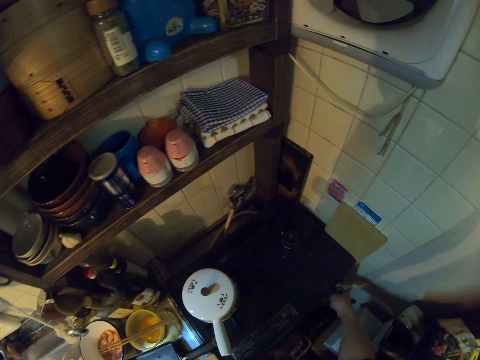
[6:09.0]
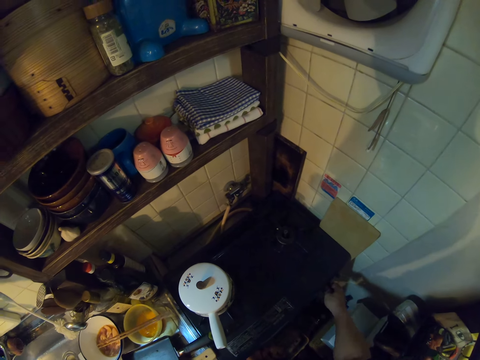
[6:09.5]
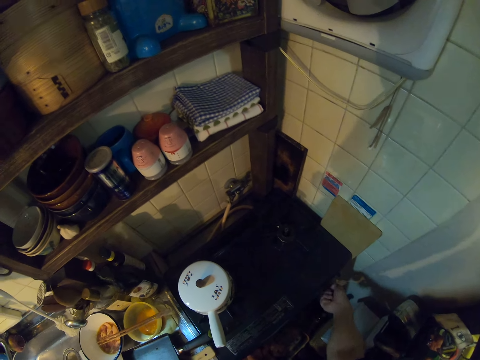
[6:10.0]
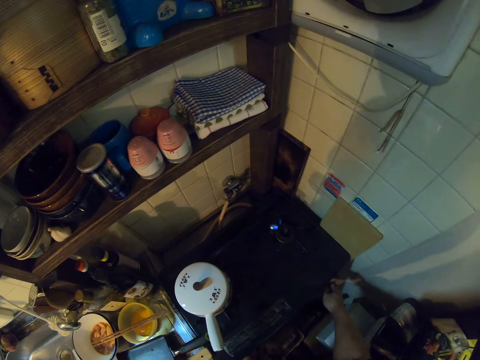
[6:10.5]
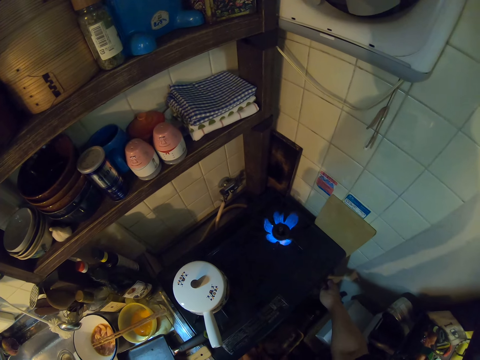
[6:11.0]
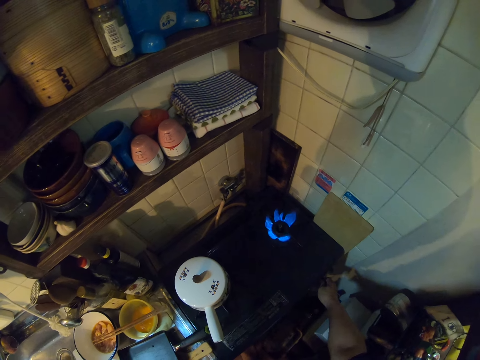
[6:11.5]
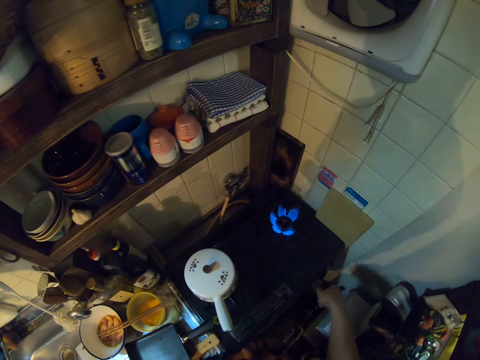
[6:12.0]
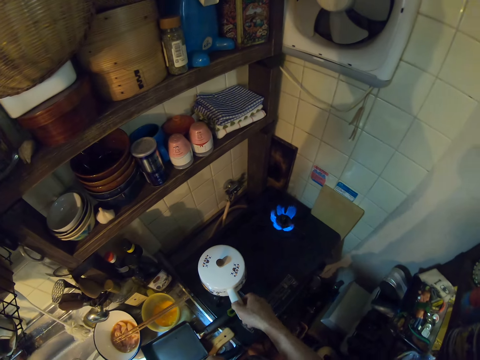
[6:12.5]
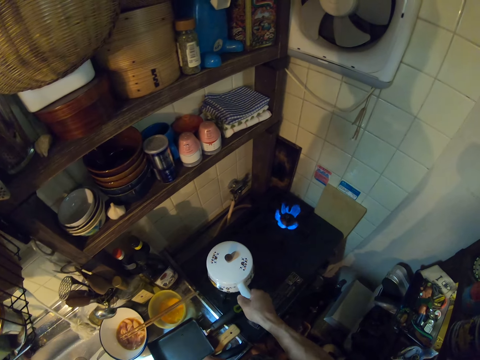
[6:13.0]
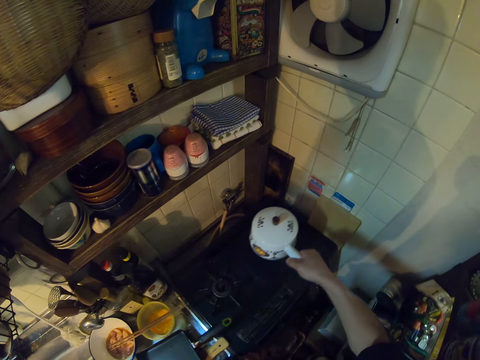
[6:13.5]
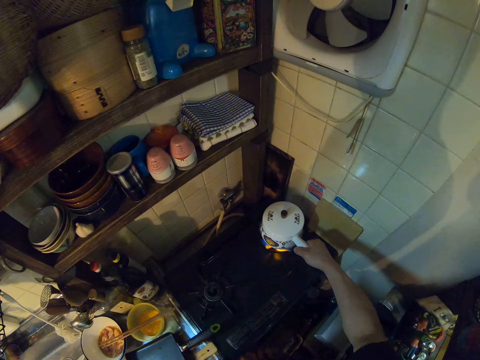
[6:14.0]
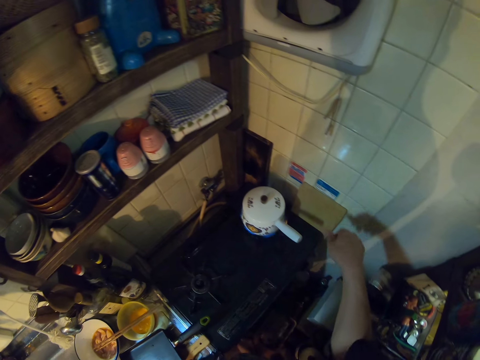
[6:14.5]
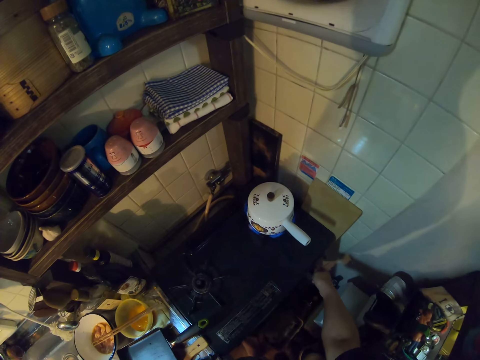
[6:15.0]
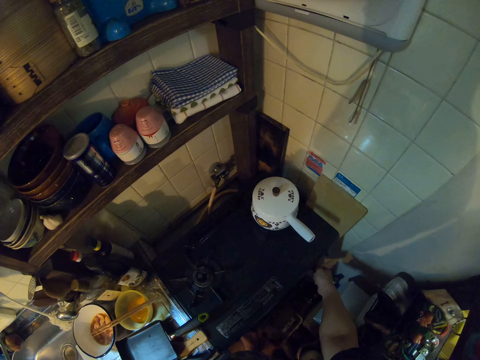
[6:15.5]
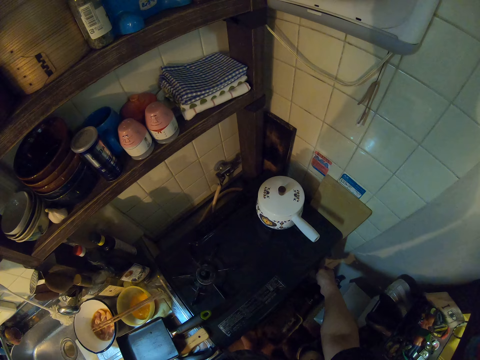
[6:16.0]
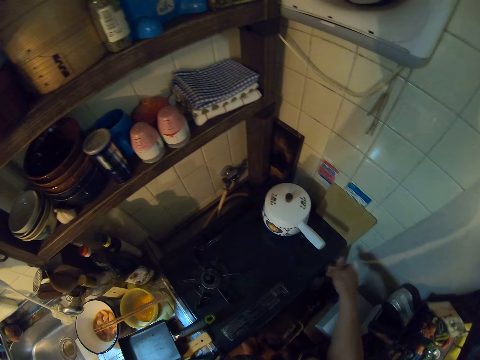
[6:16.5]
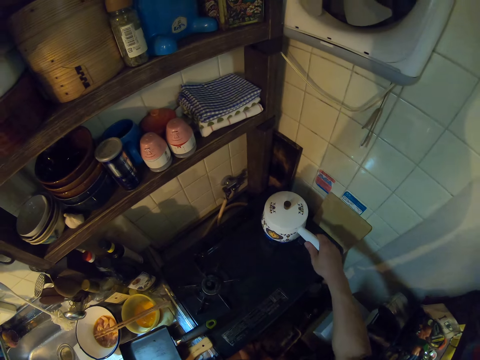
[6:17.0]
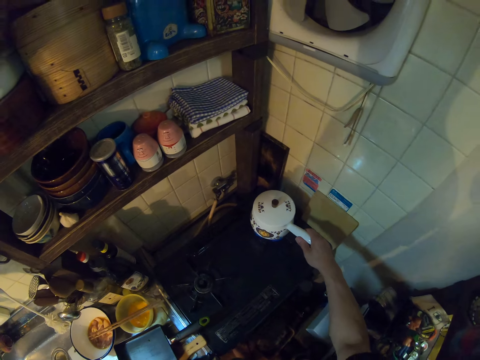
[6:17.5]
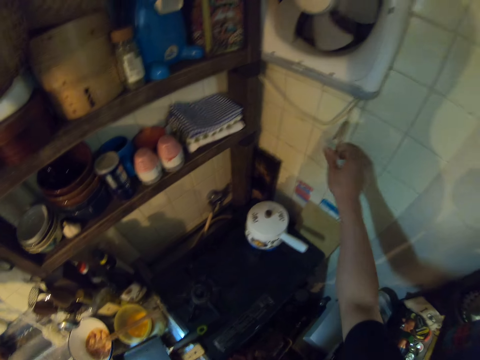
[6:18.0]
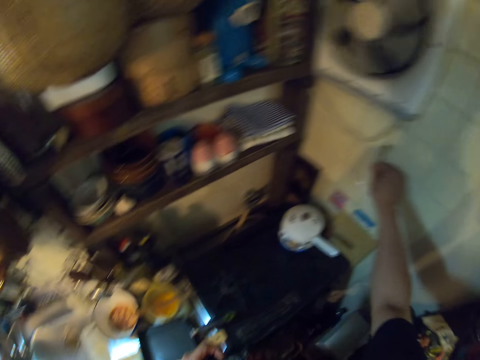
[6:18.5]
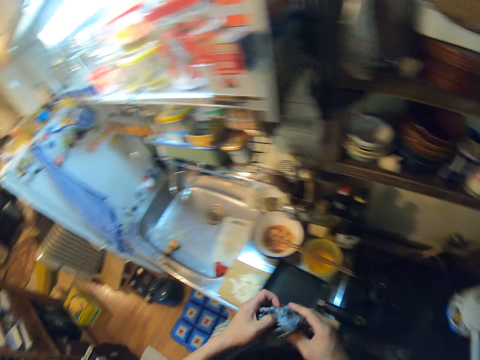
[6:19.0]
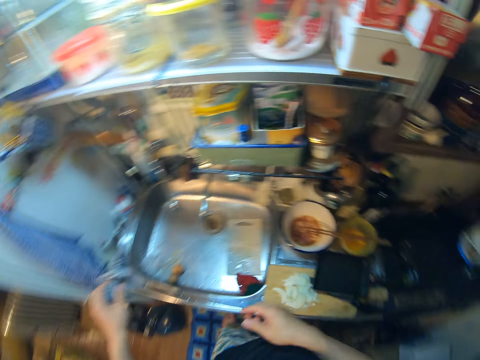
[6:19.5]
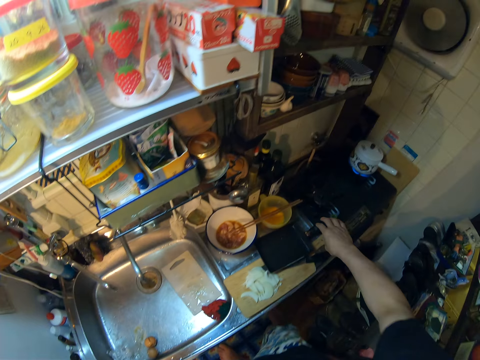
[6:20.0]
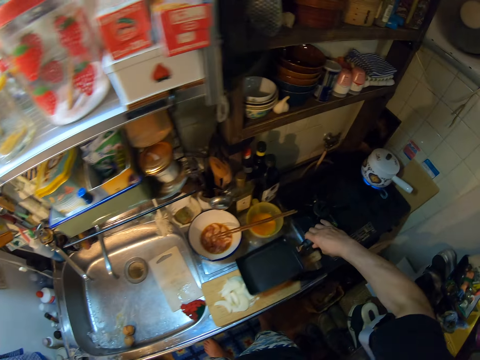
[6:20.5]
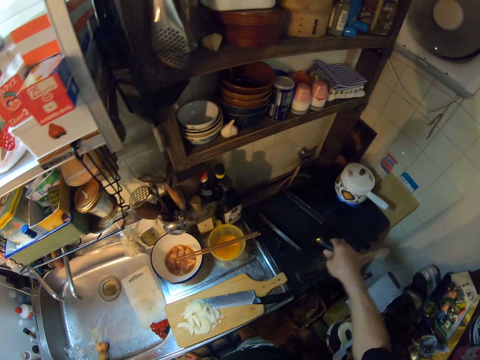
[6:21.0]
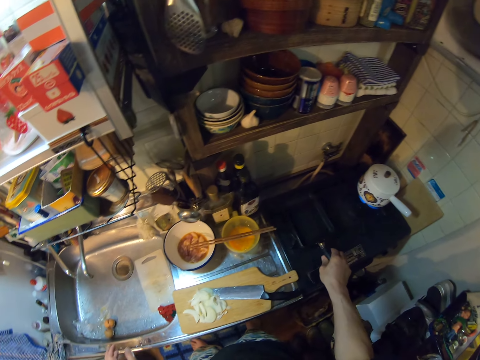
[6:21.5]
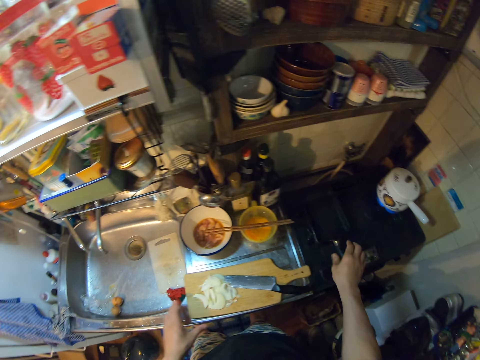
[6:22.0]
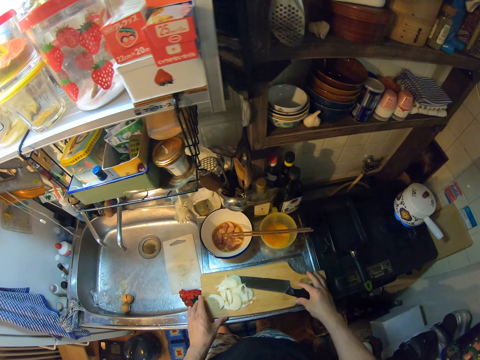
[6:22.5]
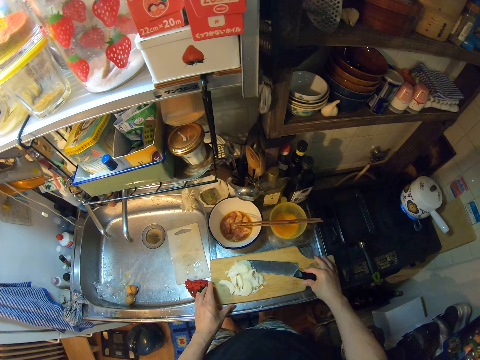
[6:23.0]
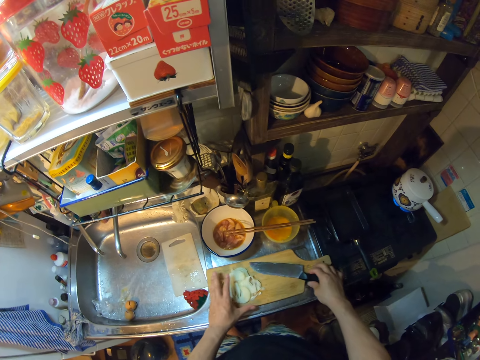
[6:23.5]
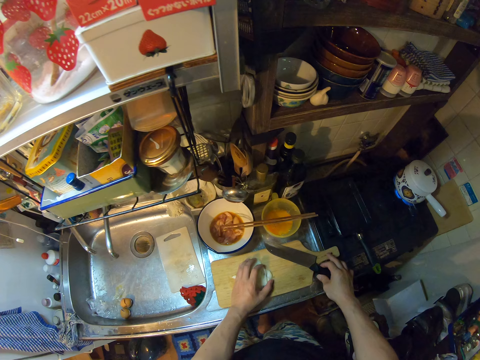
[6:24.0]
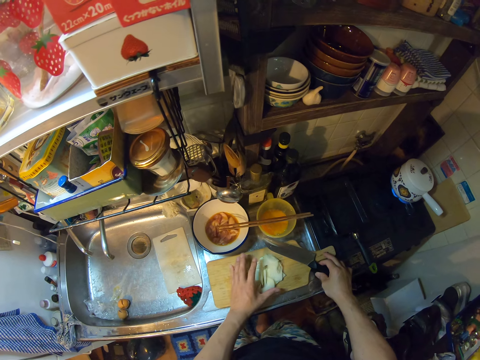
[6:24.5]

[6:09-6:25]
The camera wearer picks up the cooking pot. She moves the pot on the gas cooker with her right hand. She places the cooking pot on the cooking stove. She operates the cooking stove. She moves the cooking pot. She pulls the fan cable in the kitchen. She walks in the room. She holds the kitchen towel with both hands. She places the kitchen towel on the bench. She picks up a pan. She places the pan on the cooking stove. She moves the wooden chopping board on the cabinet. She holds the knife. She moves the knife. She moves the onions on the chopping board with her left hand.

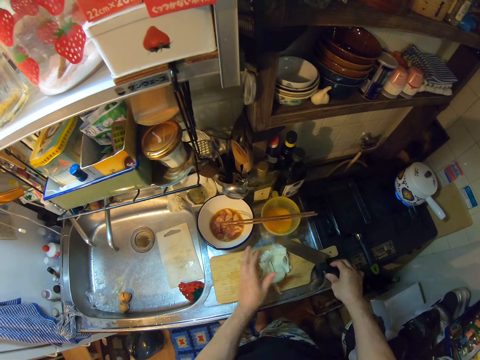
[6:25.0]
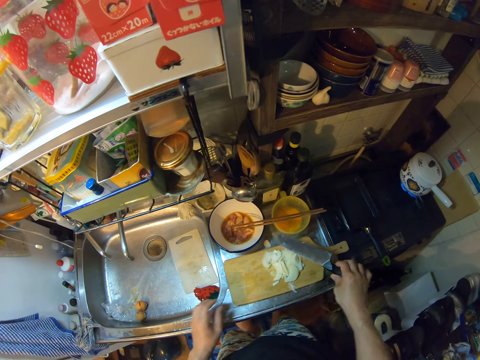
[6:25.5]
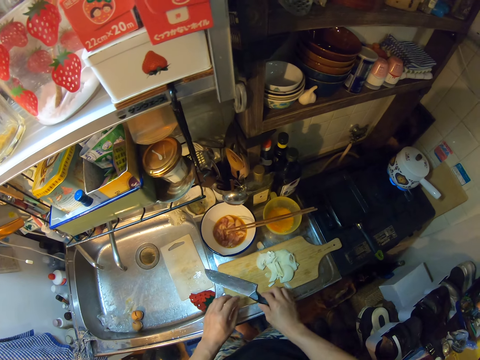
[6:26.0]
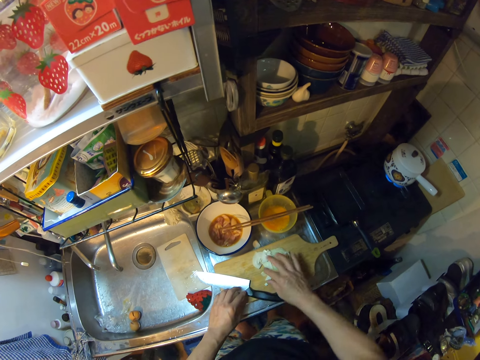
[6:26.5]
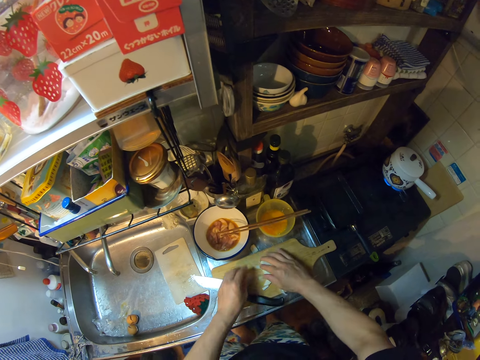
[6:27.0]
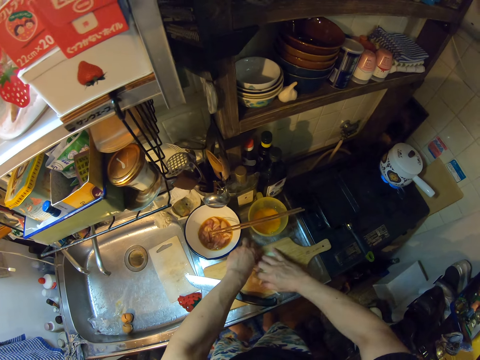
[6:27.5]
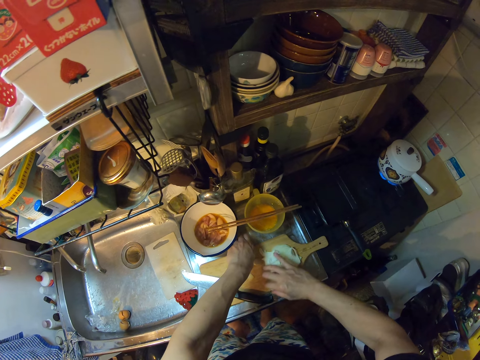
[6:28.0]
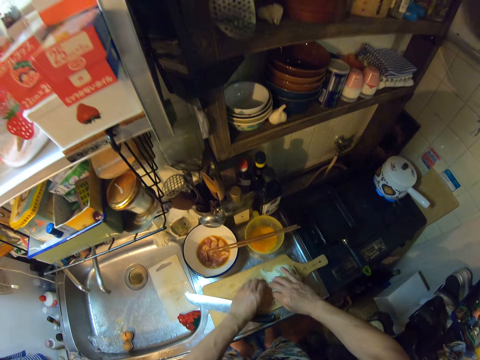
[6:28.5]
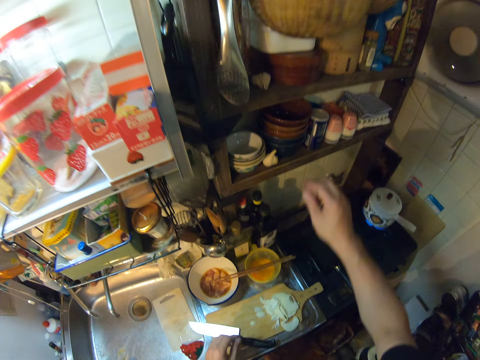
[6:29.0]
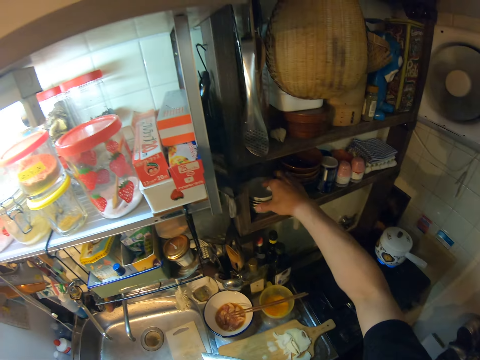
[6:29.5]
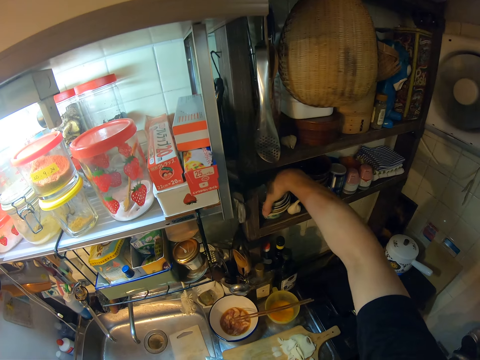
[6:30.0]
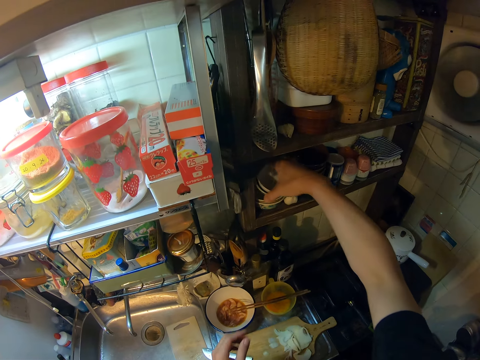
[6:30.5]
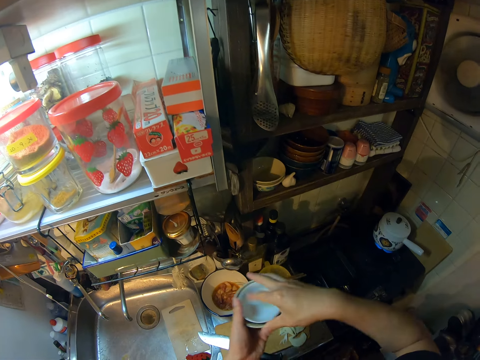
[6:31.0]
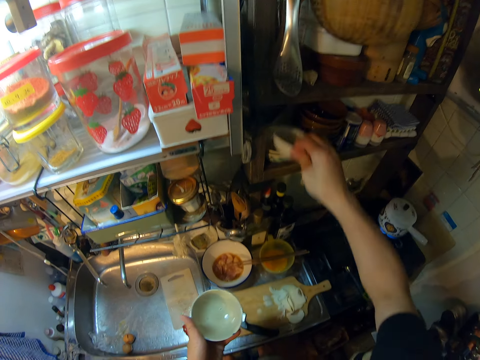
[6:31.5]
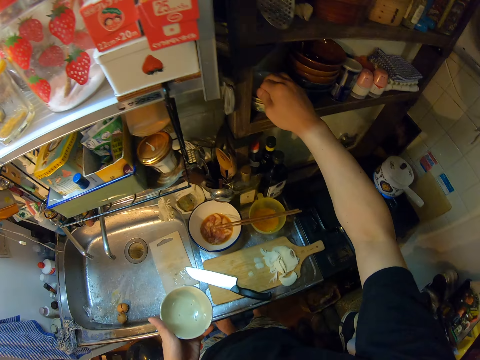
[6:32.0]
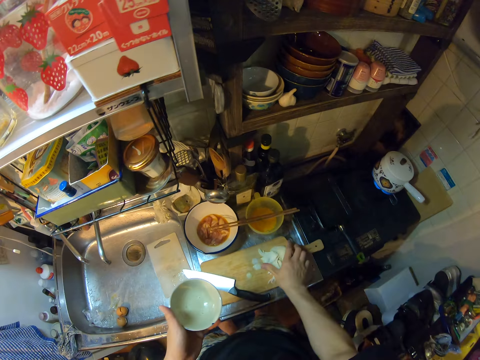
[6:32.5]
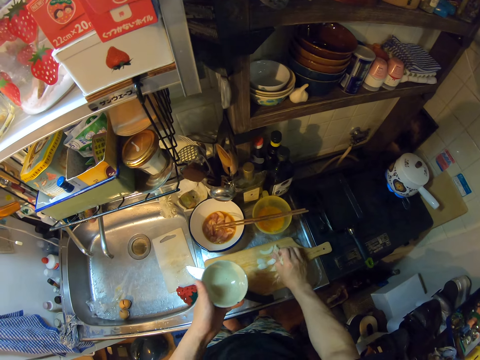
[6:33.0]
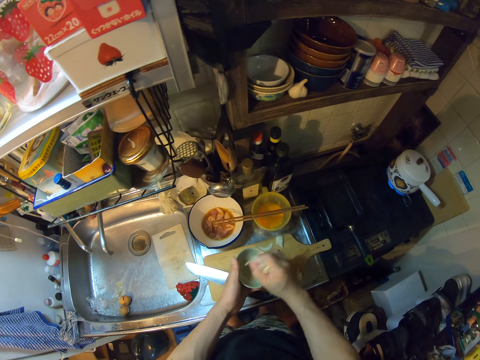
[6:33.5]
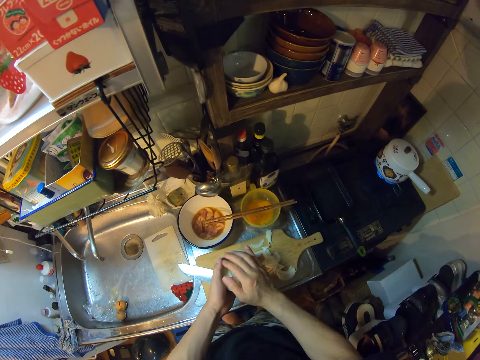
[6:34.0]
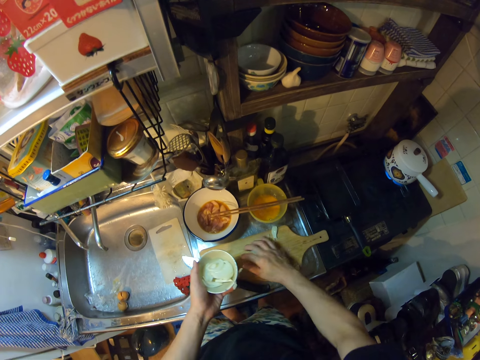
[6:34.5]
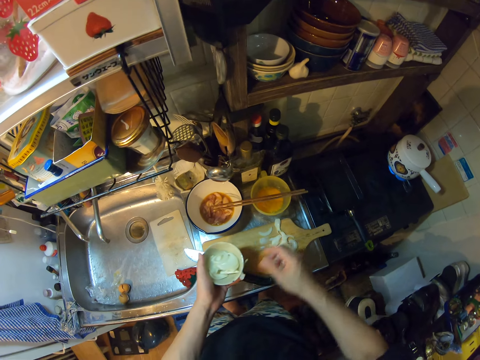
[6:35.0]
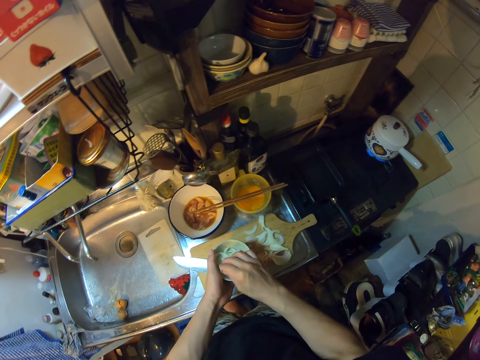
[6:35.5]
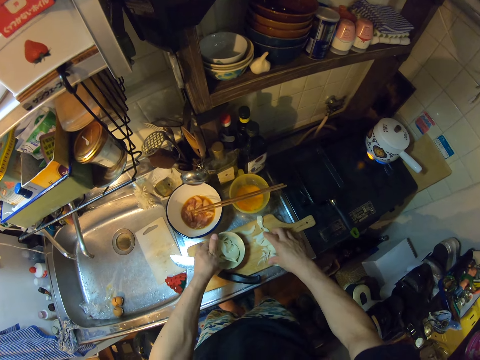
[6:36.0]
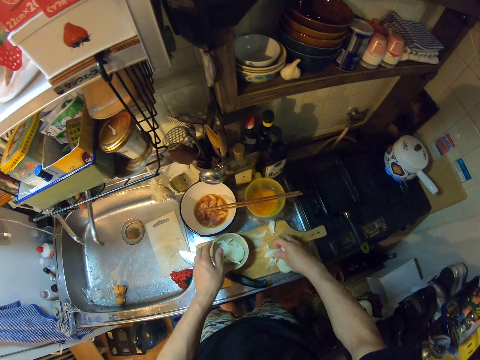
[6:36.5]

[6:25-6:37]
The camera wearer picks up the knife. She places the knife on the wooden chopping board. She moves the onions. She picks up some plates or bowls on a shelf in the kitchen with her right hand. She returns one bowl in the cabinet and holds one bowl. She drops a plate on the shelf. She scoops the onions with her hand. She packs the onions on the chopping board with her right hand. She puts the onions in the bowl. She moves the onions, picks up an onion and puts the onion in the bowl. She places the bowl on the wooden chopping board. She scoops the onions with her hand.
